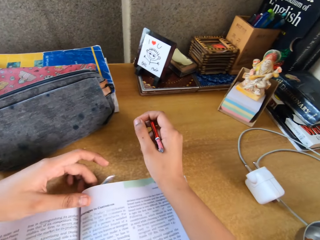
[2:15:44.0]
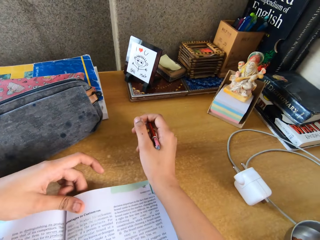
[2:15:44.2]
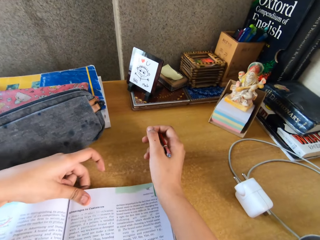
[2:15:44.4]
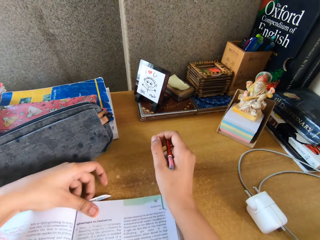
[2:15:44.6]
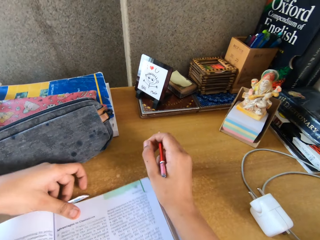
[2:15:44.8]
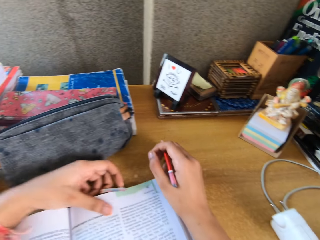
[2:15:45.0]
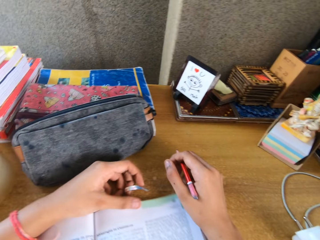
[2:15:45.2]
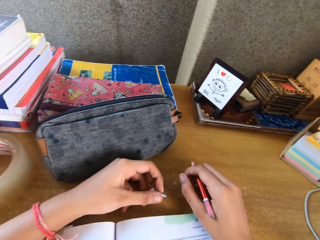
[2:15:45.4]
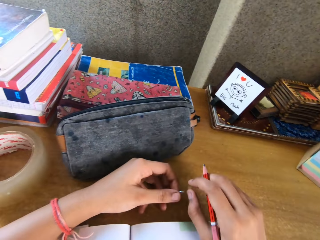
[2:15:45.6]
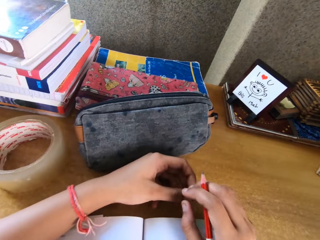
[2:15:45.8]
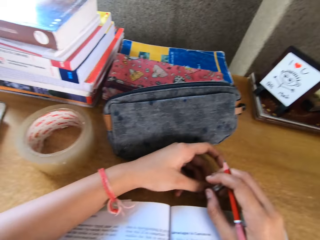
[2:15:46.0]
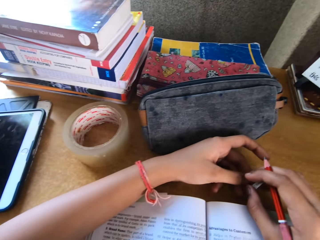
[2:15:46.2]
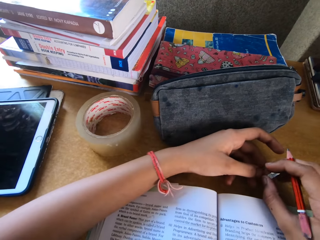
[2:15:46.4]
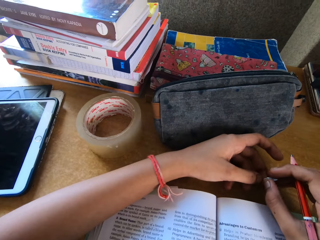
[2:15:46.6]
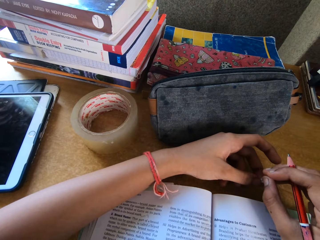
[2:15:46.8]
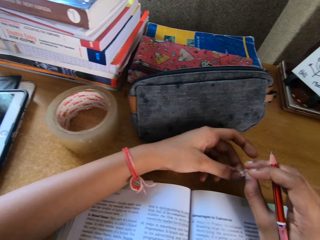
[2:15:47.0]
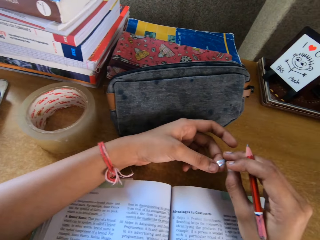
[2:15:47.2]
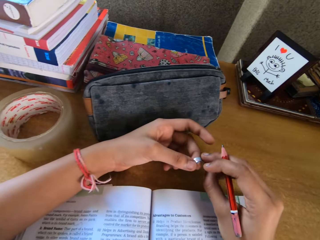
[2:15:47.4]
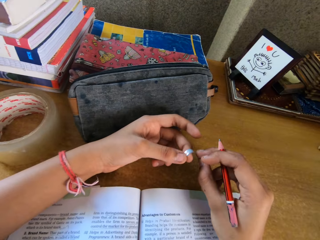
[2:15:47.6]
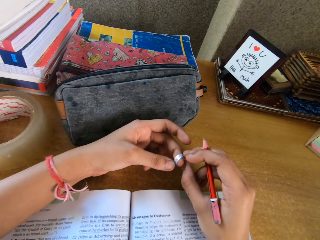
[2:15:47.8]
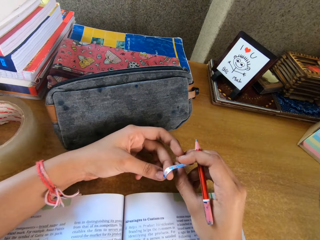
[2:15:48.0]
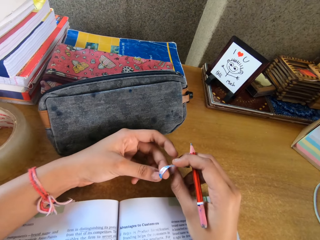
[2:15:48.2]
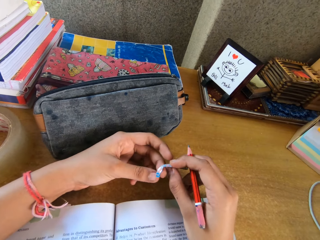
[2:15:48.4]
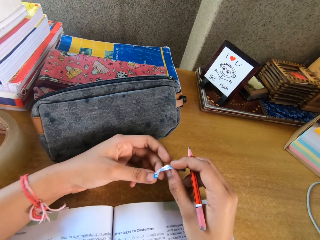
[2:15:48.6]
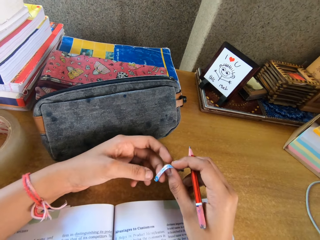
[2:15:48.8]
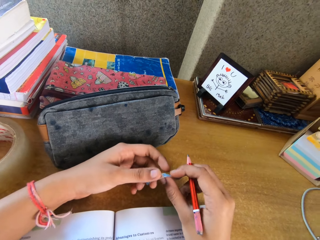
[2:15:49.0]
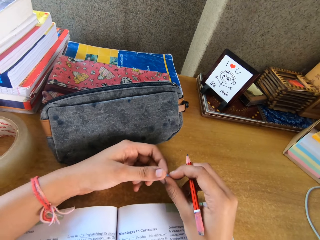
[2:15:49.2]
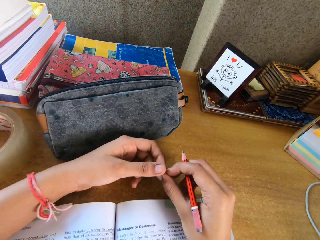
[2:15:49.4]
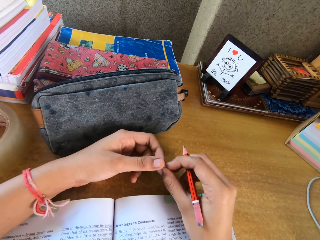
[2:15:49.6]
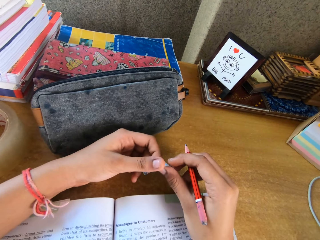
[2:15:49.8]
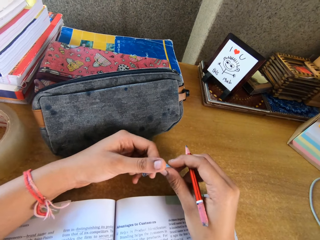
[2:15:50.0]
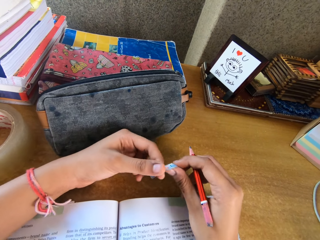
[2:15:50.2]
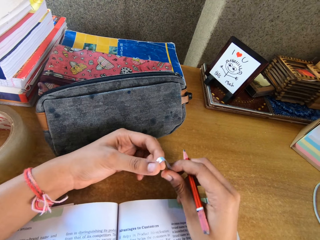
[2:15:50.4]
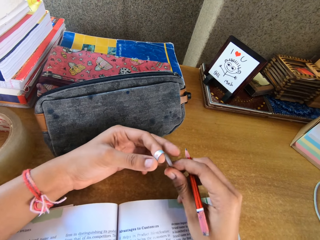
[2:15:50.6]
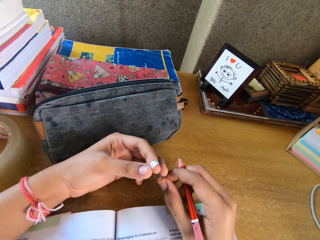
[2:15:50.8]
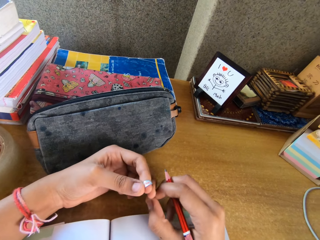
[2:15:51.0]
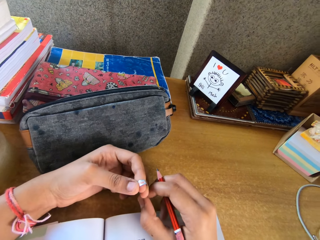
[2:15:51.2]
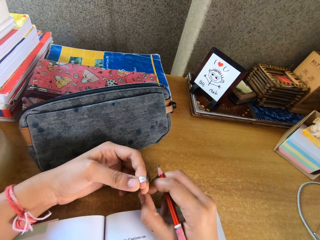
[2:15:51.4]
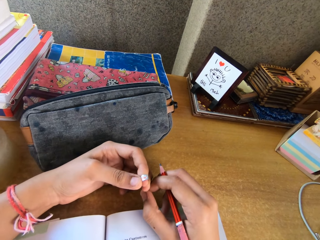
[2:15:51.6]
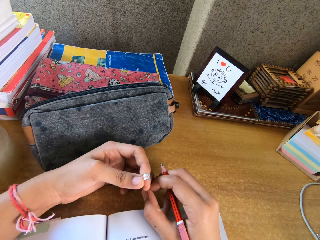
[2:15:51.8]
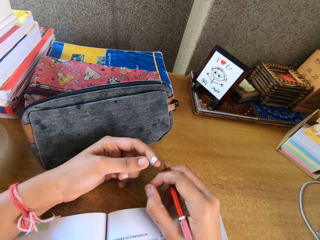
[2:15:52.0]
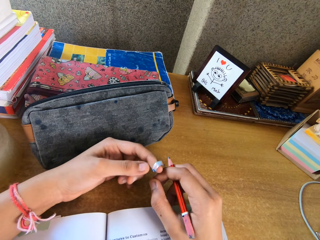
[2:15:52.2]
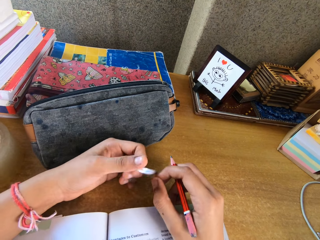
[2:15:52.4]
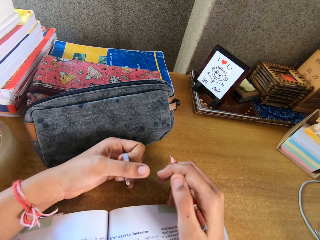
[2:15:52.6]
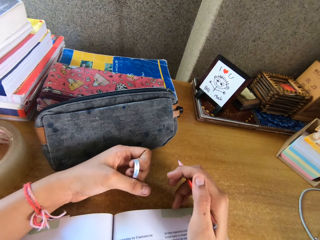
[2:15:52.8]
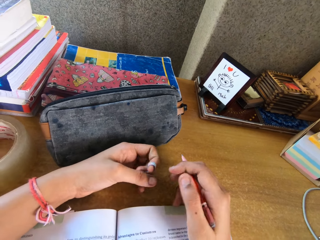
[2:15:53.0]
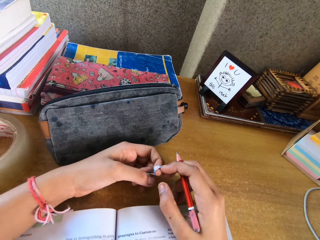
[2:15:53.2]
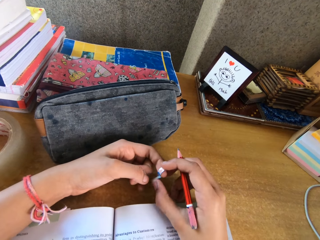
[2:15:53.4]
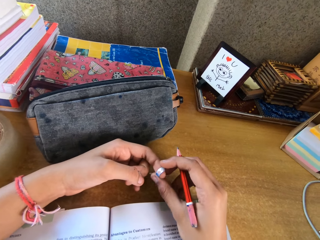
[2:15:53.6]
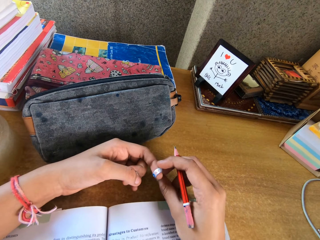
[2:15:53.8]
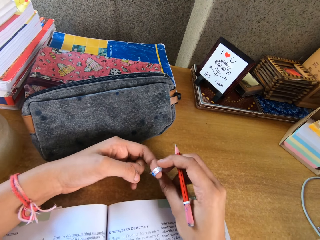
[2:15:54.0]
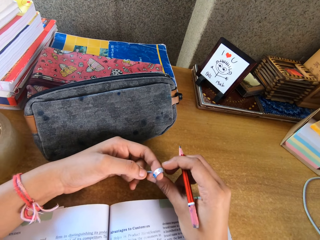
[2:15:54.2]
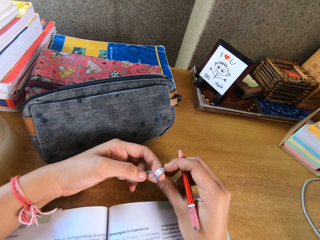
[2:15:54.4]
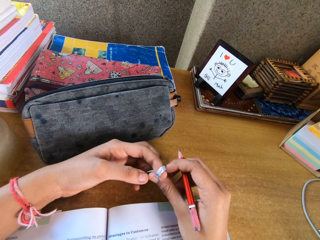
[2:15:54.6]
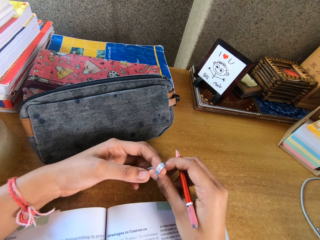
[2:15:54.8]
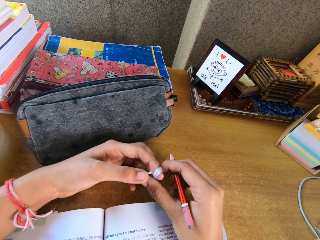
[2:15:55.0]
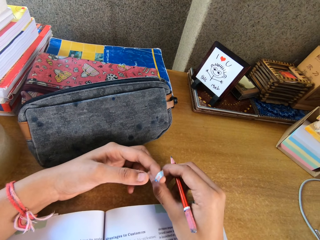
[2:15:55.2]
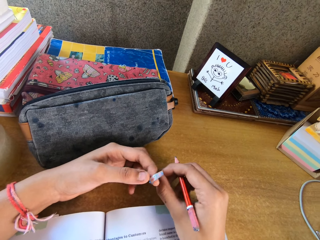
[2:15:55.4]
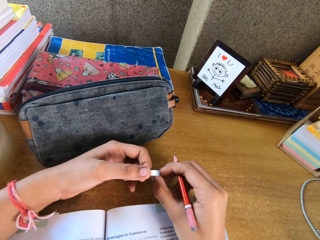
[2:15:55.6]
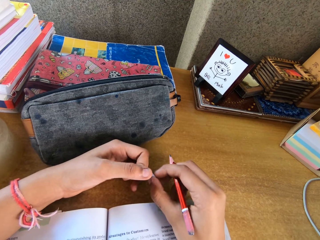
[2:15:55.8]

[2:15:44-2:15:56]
The camera wearer holds a book. They hold something.

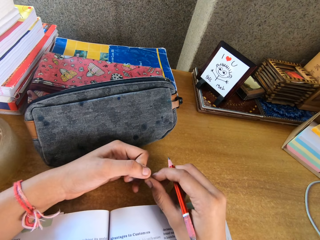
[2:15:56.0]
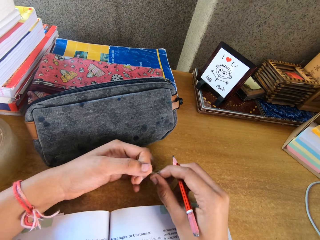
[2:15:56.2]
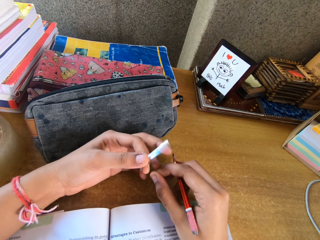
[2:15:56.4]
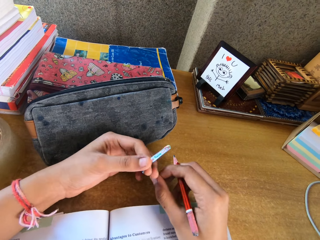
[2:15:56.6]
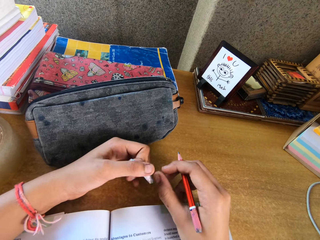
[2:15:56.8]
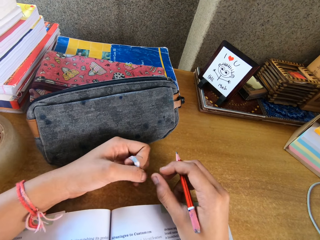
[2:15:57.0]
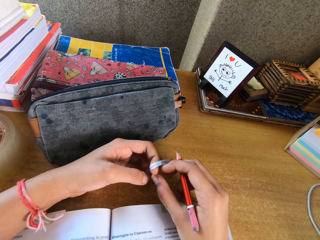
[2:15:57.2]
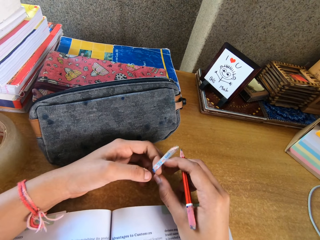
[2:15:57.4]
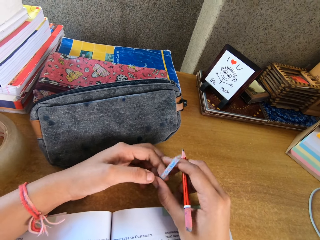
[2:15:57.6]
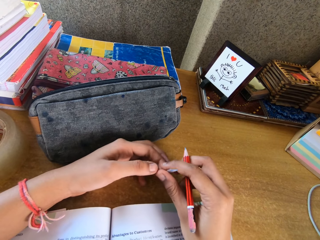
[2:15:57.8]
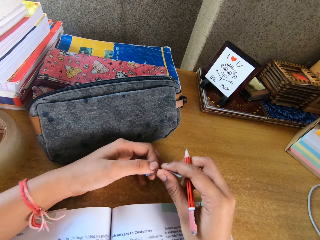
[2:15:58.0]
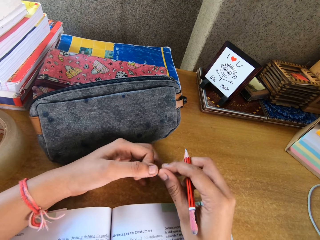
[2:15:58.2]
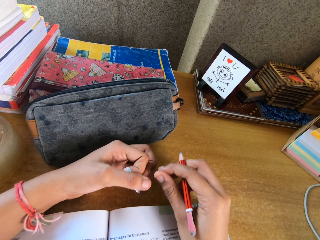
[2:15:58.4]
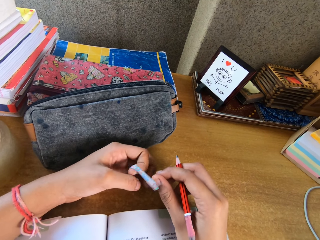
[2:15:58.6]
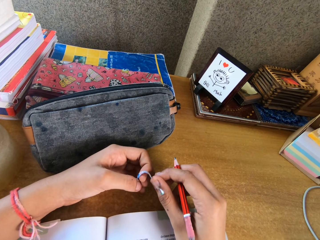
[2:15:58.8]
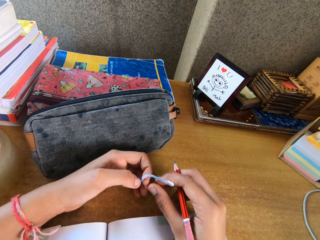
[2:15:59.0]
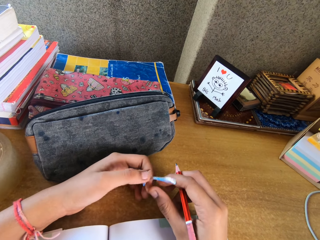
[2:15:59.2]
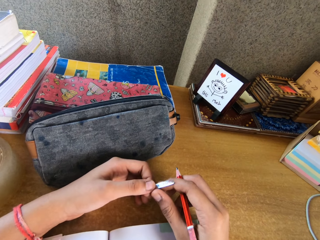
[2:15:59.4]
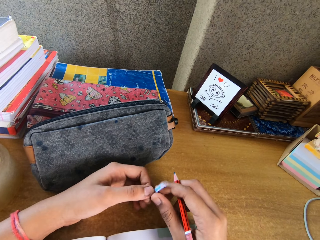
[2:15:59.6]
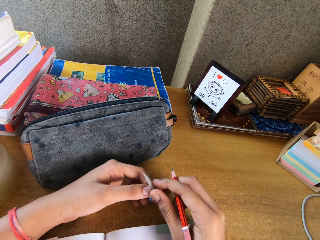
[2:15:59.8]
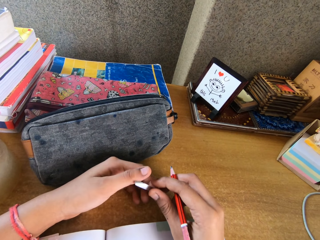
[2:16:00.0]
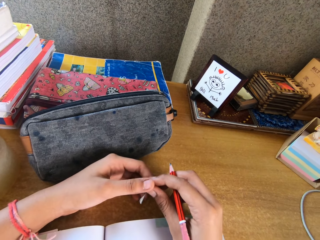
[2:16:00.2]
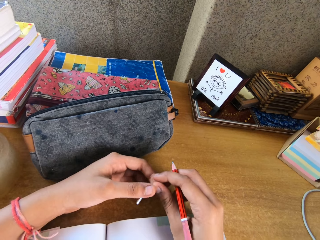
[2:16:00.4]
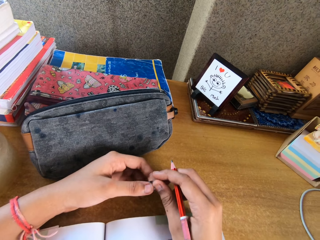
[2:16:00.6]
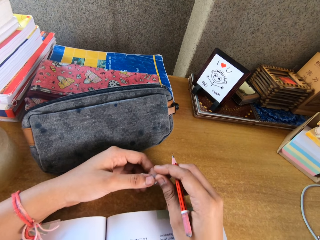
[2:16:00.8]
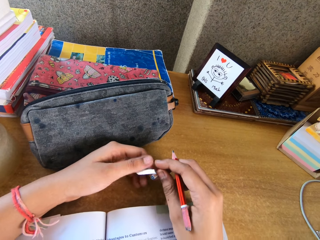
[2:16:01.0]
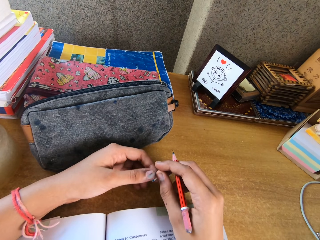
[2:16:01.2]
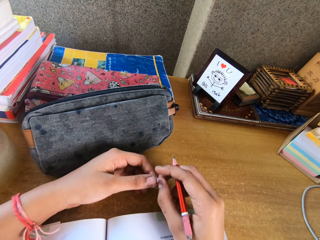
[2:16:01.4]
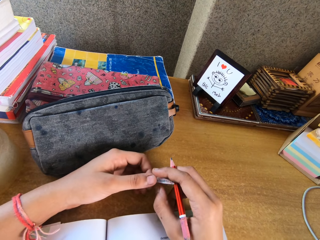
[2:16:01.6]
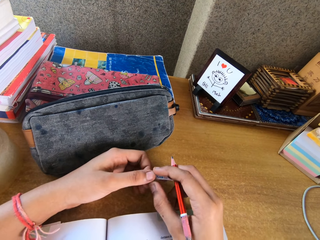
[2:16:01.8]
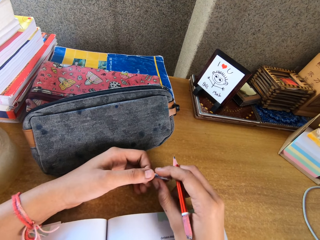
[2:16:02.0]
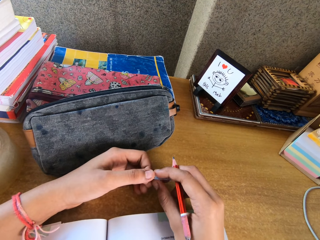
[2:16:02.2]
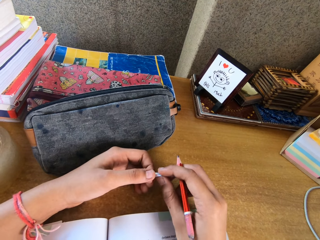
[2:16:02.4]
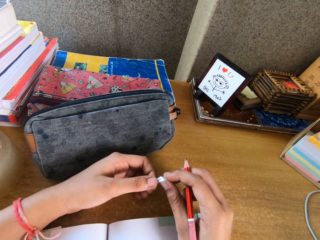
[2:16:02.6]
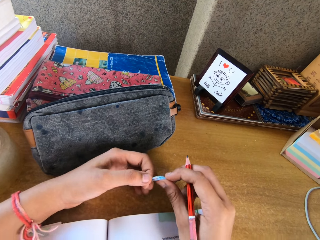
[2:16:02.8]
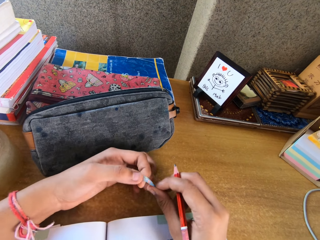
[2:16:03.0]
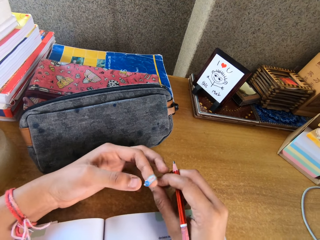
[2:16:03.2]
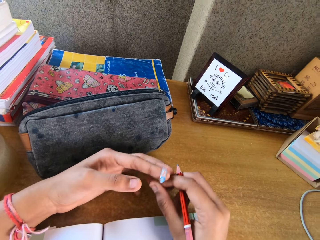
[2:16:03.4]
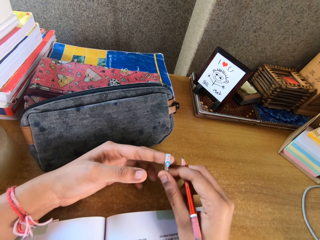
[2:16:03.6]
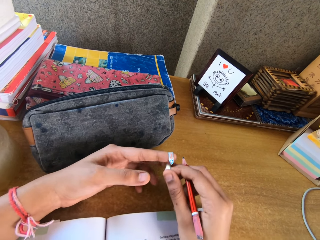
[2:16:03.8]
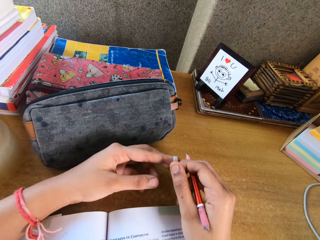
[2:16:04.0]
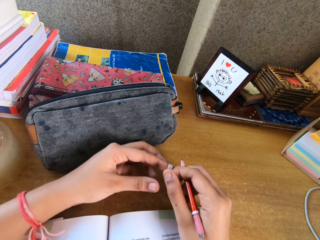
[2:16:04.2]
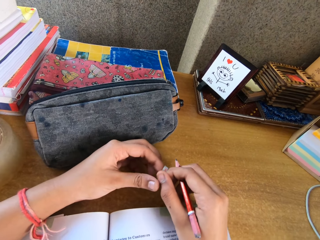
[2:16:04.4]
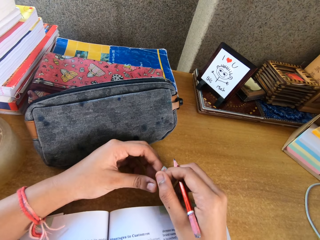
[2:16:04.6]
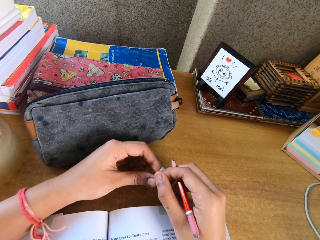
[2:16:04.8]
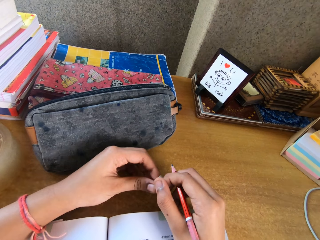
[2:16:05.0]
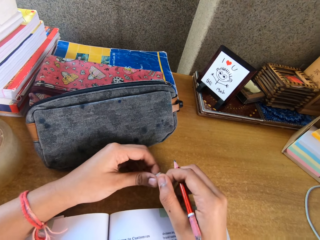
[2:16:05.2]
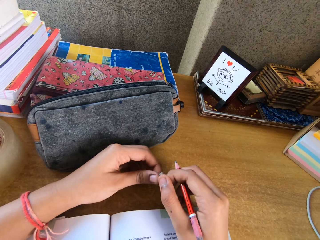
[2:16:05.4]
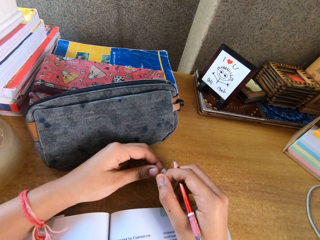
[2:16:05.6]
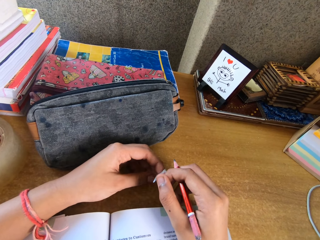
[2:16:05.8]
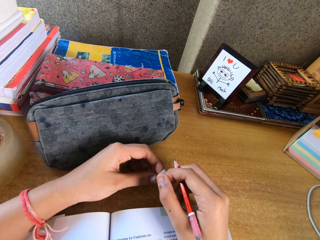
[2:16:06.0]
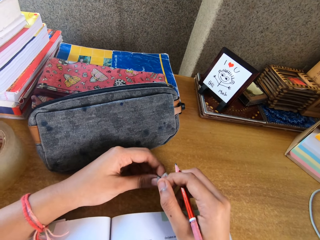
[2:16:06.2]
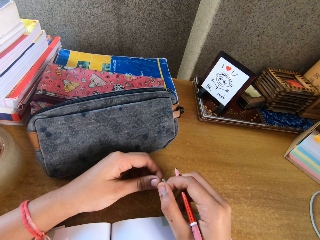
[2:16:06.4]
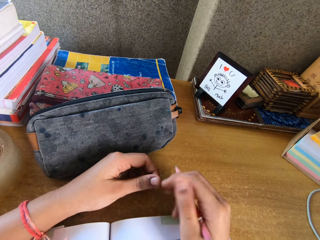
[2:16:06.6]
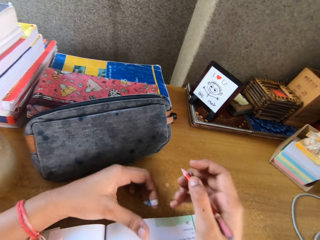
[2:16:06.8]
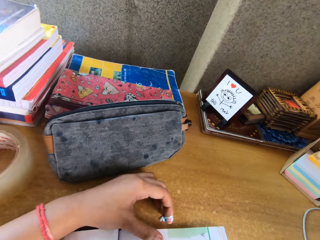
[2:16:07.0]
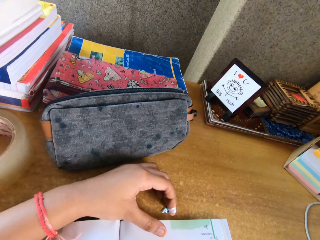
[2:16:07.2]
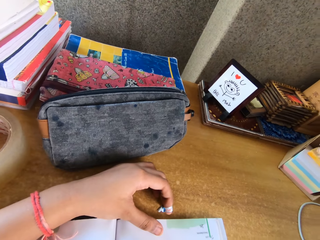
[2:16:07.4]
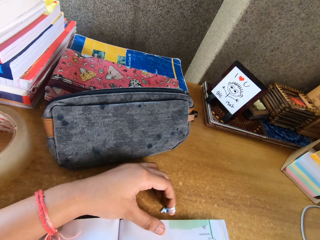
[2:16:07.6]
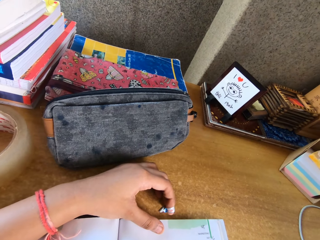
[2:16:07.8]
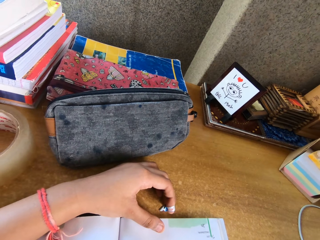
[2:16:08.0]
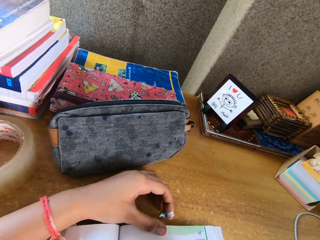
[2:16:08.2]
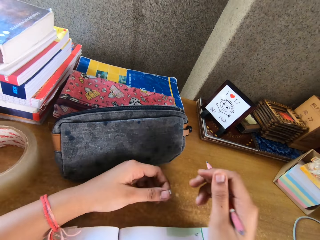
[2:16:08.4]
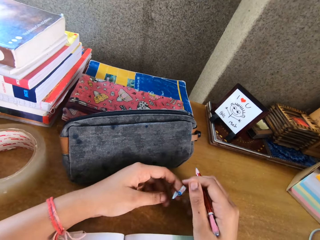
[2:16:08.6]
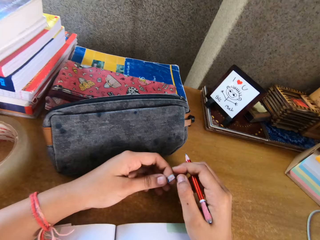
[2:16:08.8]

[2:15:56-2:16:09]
The camera wearer rotates something on his fingers. He writes on a book.
